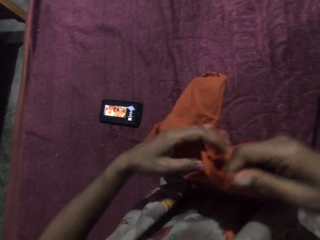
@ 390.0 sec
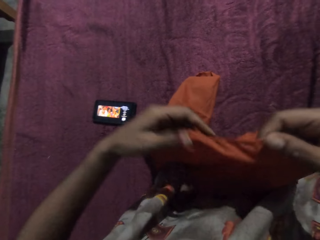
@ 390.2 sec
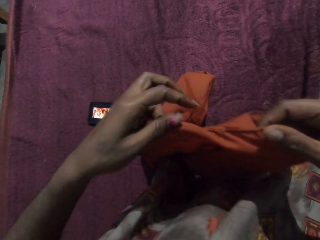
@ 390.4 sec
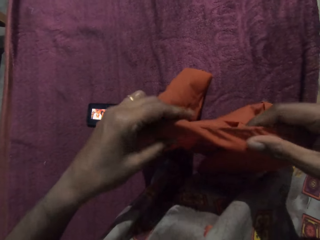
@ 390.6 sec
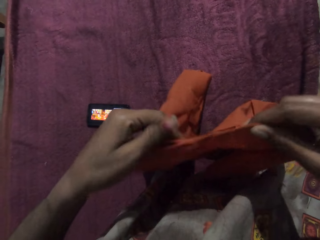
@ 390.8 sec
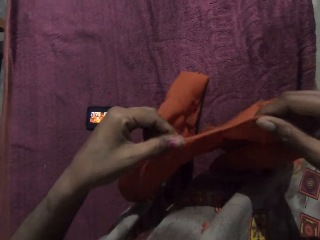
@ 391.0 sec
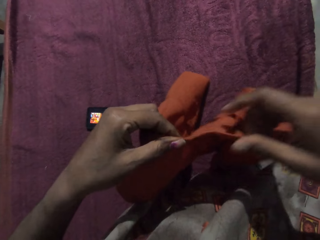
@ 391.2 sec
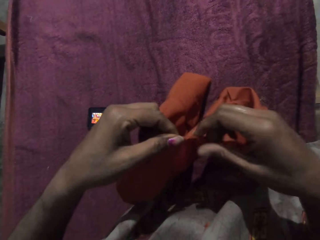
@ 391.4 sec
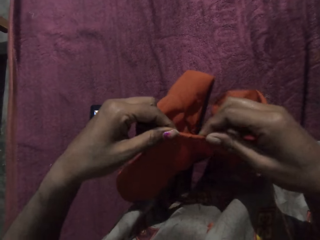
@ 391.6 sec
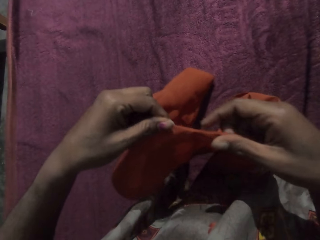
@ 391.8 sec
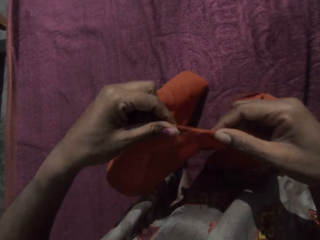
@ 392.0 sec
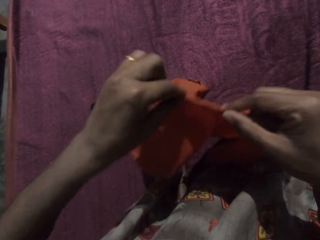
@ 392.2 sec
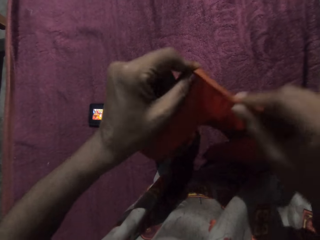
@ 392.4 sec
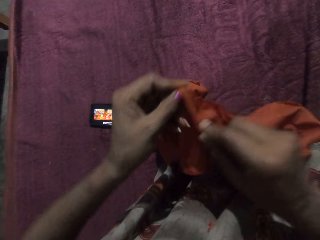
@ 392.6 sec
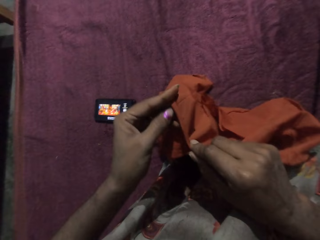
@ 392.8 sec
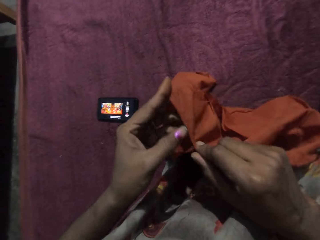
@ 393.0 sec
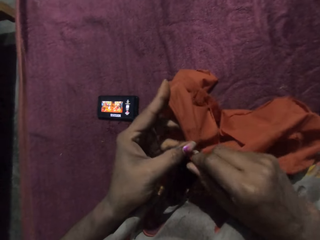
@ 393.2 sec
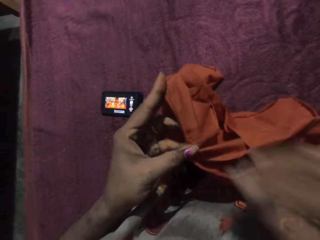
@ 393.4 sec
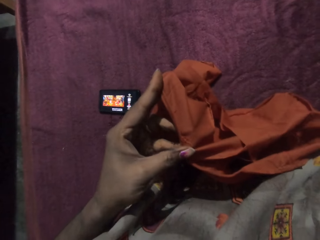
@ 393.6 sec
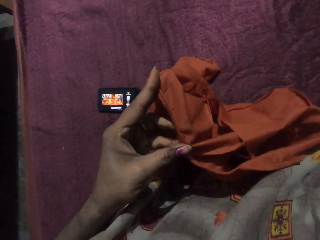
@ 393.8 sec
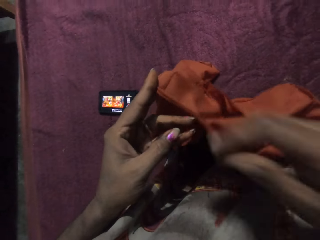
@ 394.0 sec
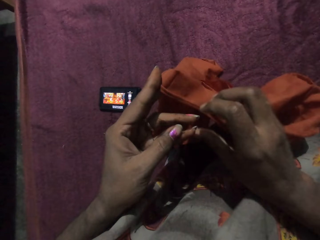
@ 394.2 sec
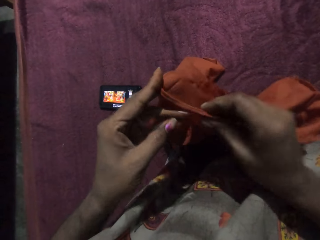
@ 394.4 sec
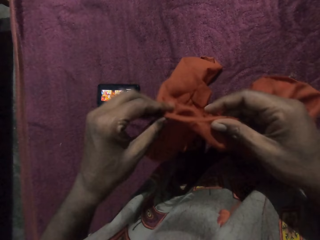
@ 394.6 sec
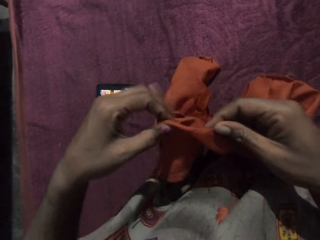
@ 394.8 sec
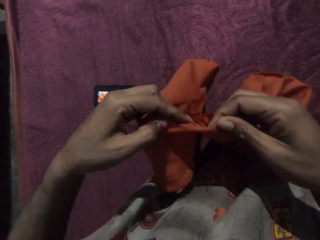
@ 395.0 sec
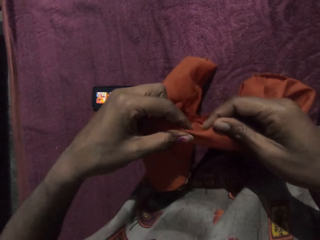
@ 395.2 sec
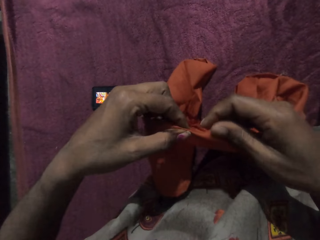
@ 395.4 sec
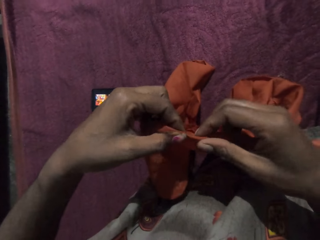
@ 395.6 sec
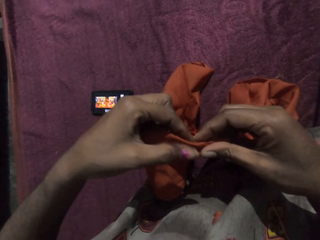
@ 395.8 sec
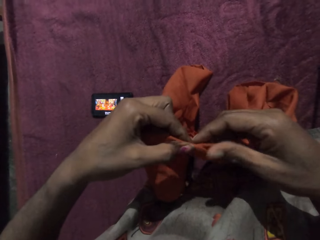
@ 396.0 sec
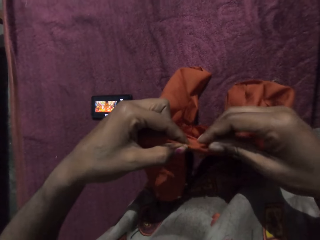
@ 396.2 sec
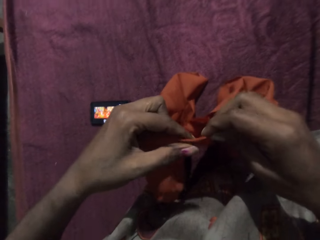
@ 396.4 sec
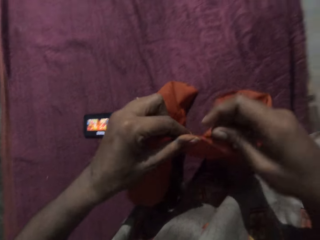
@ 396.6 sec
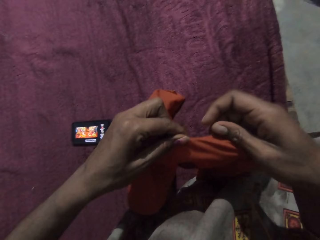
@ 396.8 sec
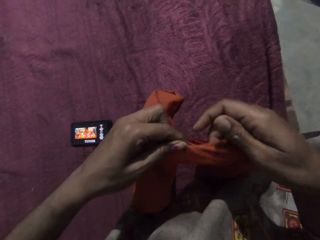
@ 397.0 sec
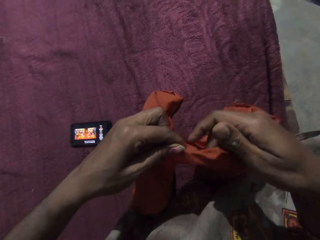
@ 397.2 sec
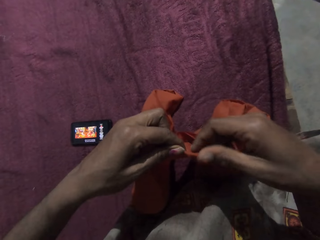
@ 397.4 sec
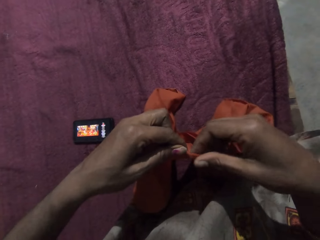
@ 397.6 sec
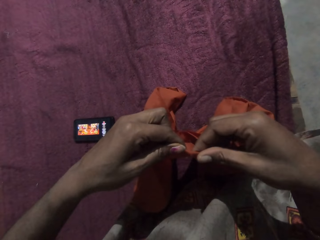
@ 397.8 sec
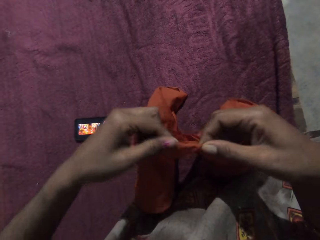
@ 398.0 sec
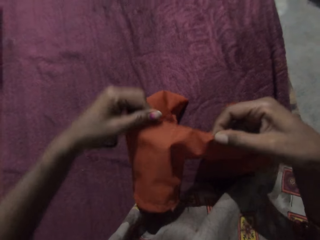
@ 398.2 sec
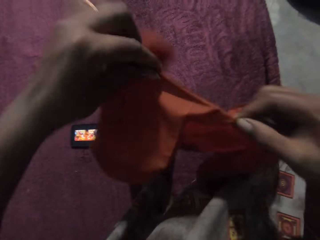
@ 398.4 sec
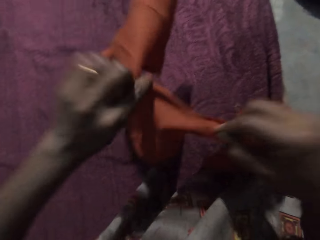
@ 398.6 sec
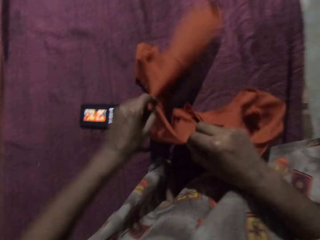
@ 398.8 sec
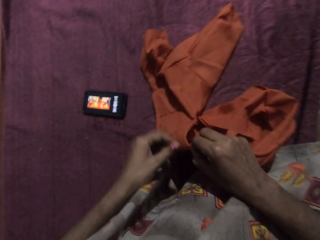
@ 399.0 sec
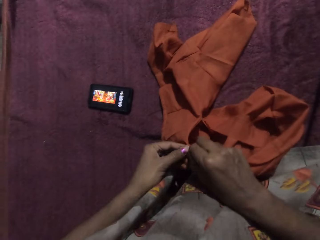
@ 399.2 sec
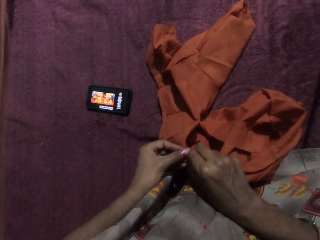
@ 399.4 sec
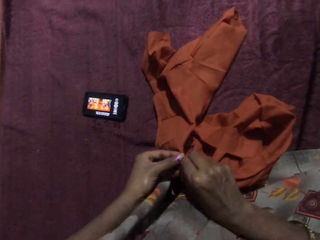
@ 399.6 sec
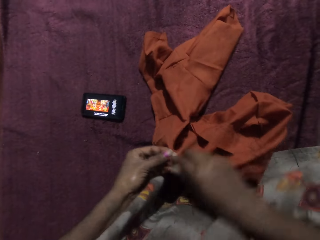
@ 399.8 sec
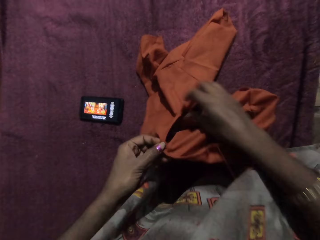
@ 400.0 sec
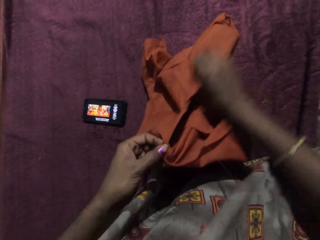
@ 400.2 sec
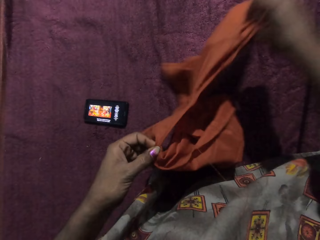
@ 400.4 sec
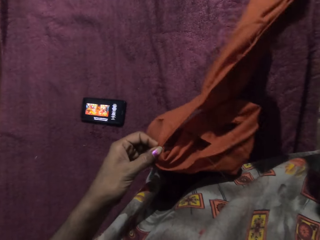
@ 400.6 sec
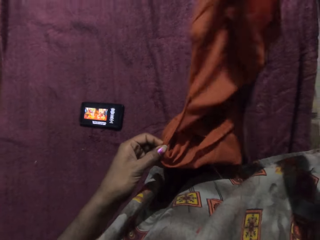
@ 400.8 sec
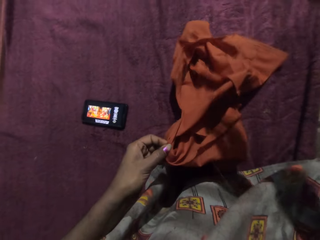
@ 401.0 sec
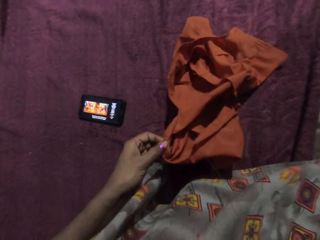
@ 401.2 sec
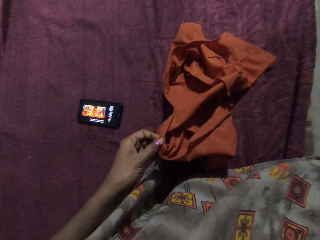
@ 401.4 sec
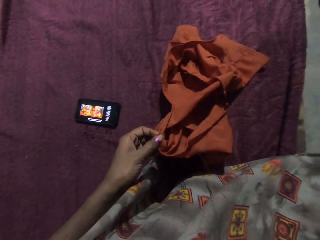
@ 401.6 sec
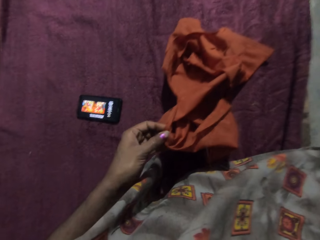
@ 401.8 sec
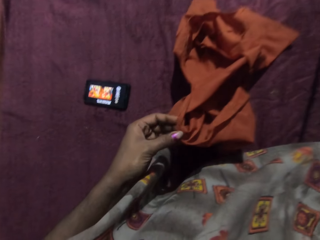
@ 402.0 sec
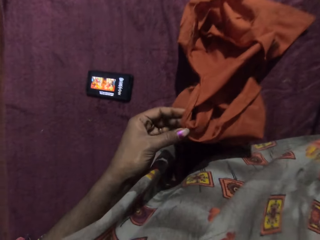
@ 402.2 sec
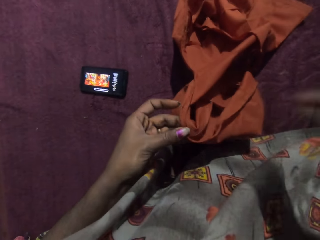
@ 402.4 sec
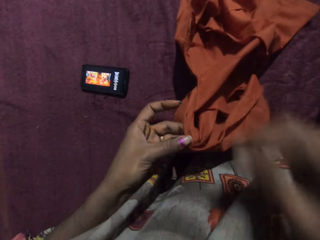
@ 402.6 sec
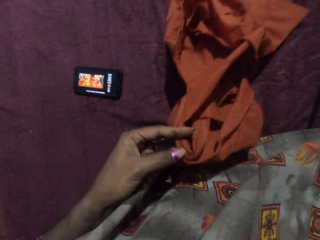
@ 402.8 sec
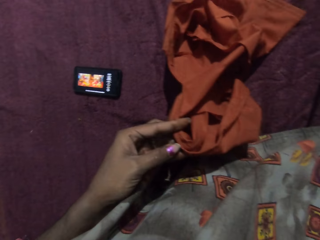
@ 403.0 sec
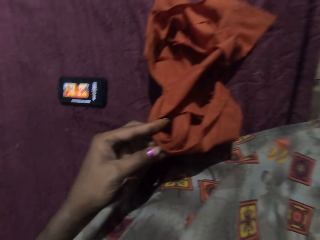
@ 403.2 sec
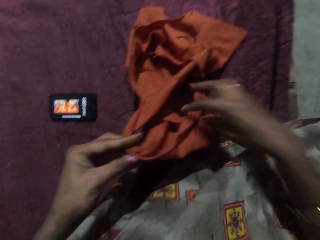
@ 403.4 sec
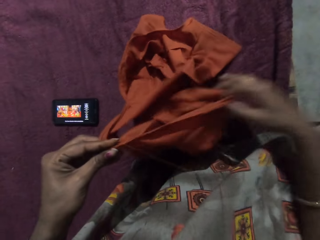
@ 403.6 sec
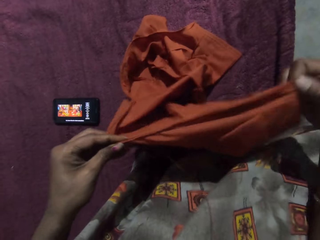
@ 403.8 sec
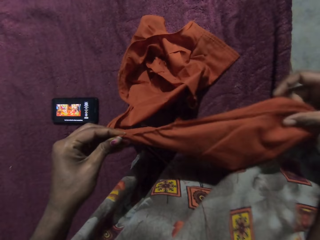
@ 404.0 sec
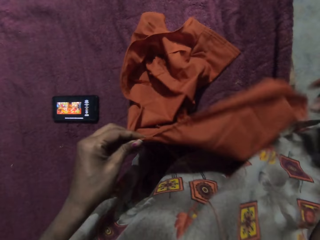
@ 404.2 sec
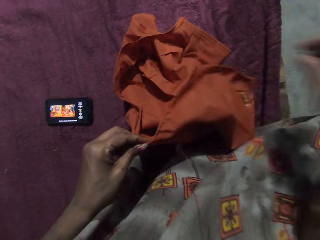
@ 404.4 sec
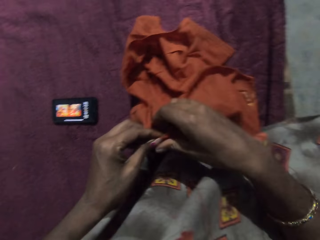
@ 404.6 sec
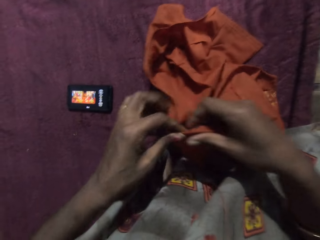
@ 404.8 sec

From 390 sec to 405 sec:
The camera wearer adjusts the cloth with her hands. A woman converses with the camera wearer. The camera wearer dialogues with the woman.

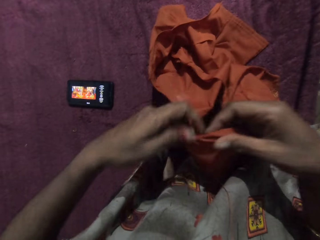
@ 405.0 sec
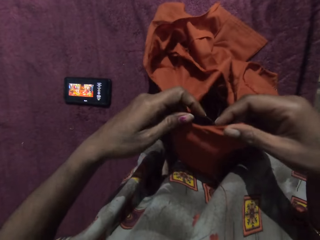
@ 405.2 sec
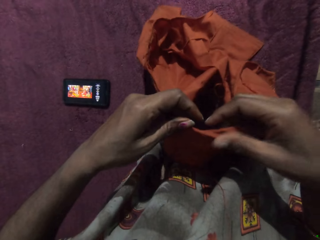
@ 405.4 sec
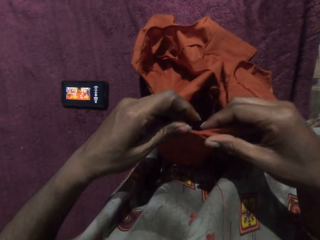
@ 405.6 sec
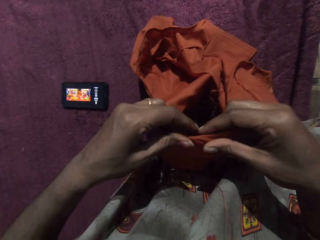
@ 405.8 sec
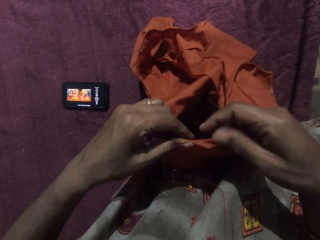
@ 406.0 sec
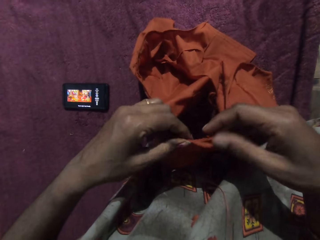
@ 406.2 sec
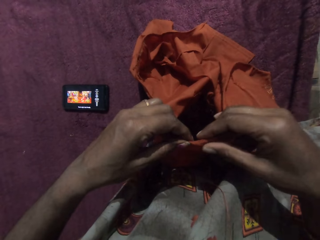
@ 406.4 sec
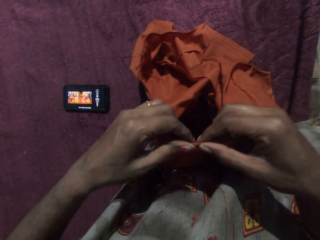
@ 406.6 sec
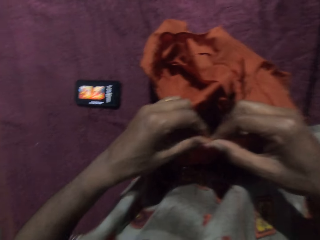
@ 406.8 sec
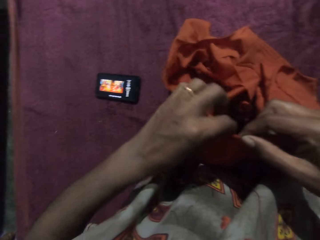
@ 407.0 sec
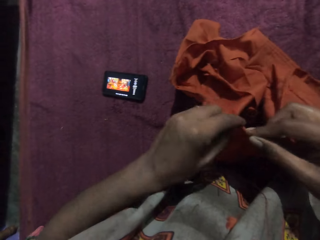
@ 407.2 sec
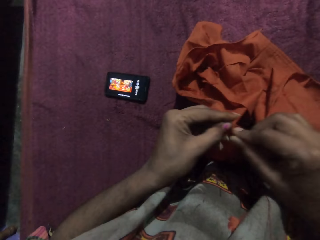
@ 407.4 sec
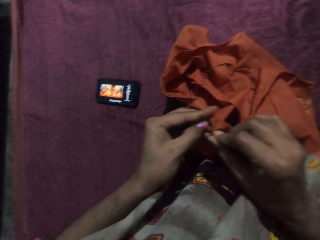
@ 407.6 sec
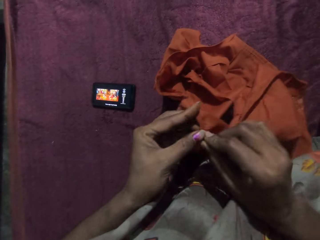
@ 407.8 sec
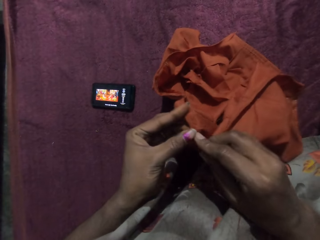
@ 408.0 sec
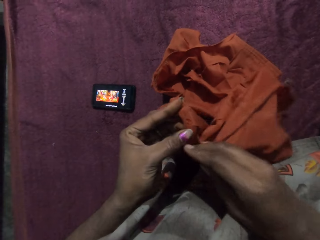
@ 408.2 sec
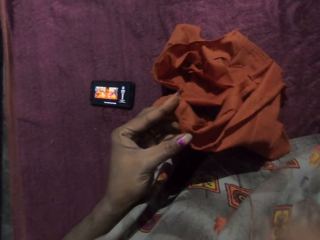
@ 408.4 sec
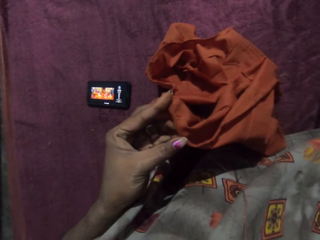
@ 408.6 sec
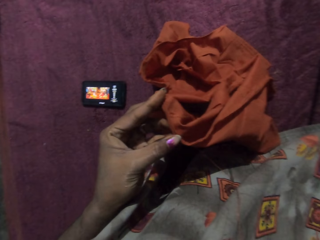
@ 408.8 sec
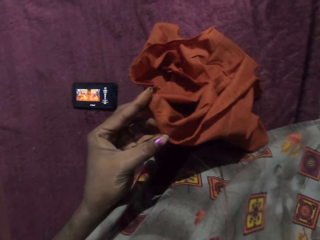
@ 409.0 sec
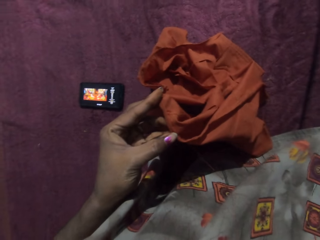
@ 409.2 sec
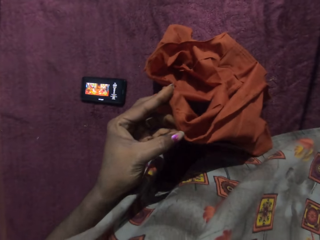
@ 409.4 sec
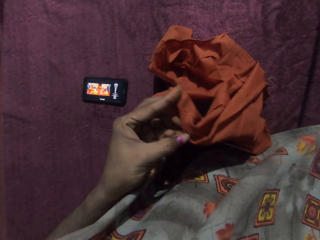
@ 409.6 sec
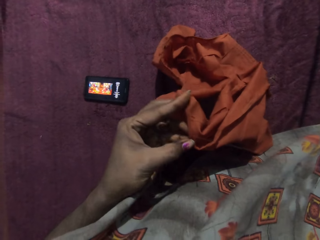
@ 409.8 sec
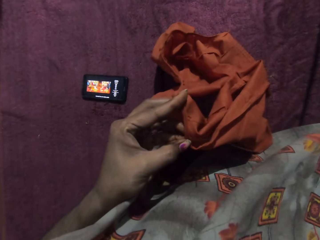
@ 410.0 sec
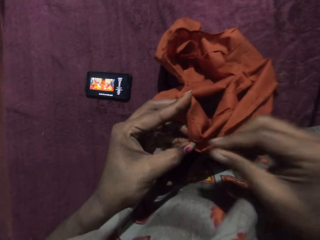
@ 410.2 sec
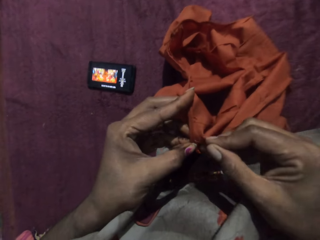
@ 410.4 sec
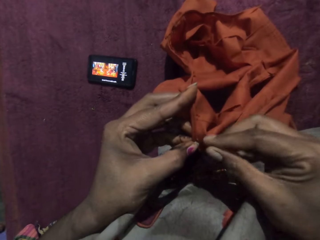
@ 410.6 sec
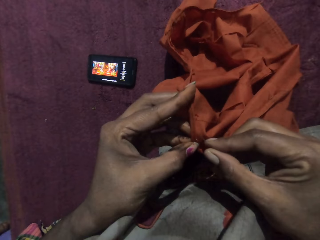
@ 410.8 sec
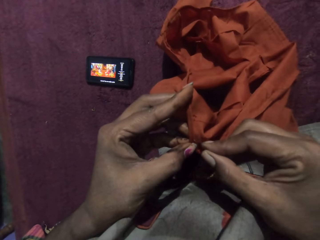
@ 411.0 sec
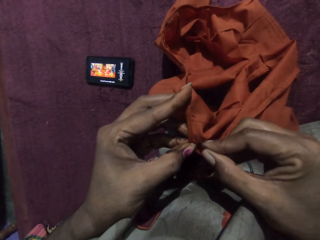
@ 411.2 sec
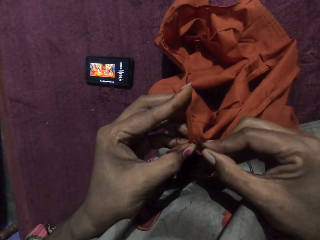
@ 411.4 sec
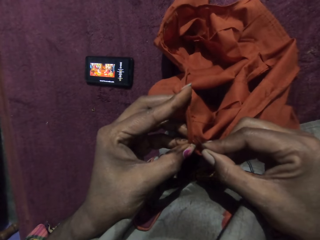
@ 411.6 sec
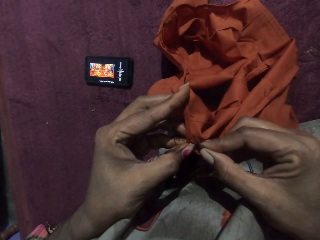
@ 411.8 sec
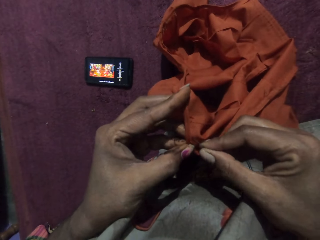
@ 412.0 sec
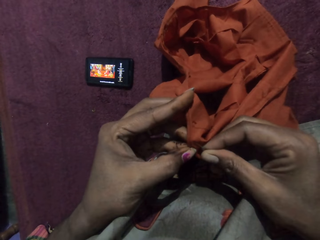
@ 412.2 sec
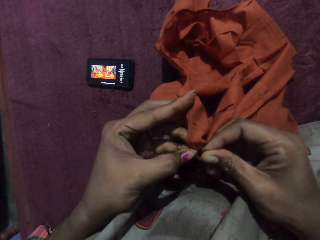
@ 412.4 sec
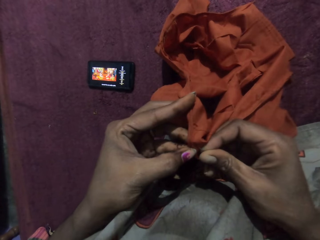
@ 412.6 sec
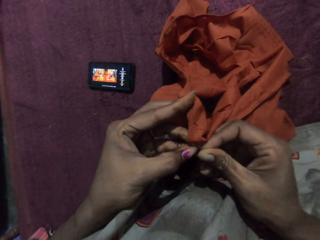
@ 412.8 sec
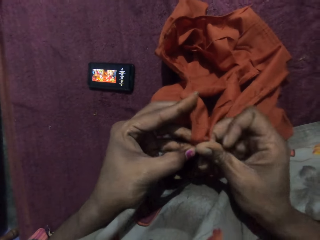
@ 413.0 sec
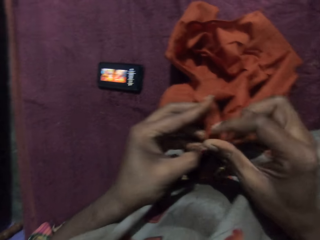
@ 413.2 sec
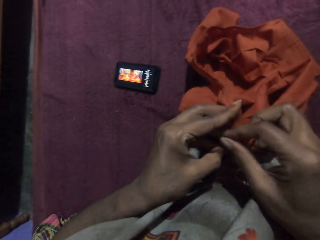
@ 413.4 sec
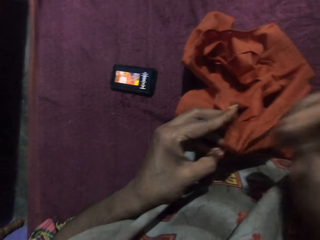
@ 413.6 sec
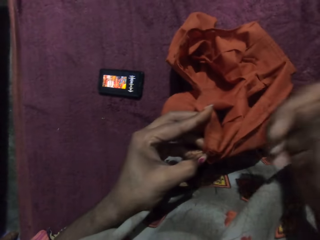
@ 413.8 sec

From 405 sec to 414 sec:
The camera wearer sews the cloth with the threaded needle in her right hand.
